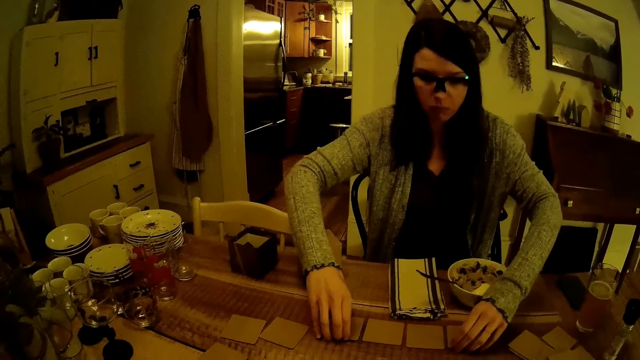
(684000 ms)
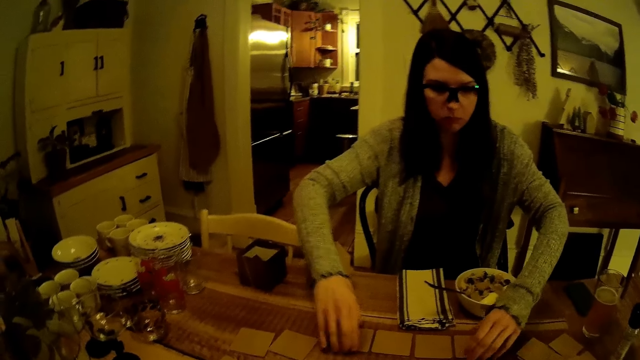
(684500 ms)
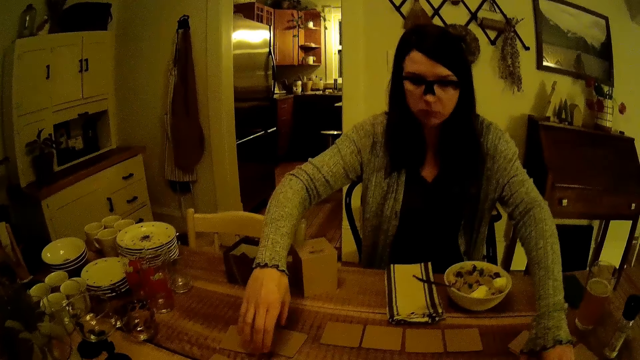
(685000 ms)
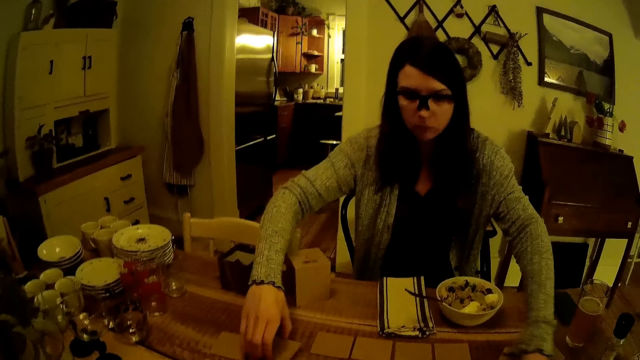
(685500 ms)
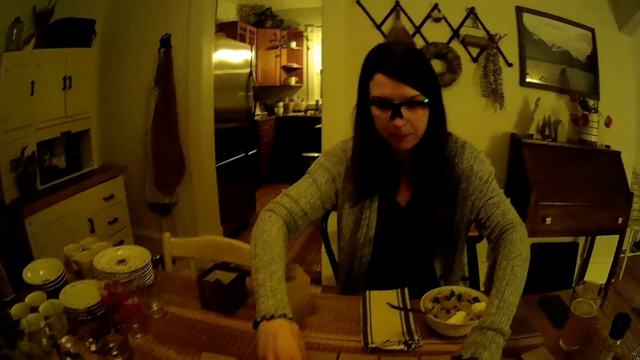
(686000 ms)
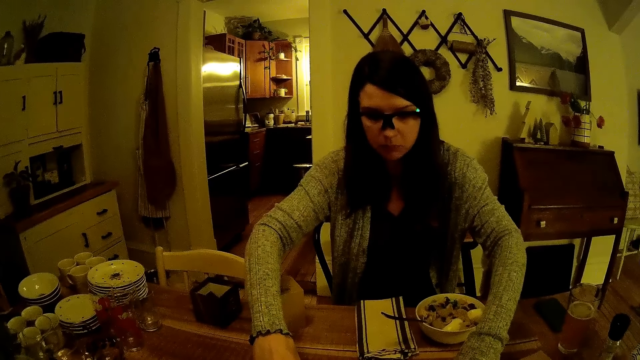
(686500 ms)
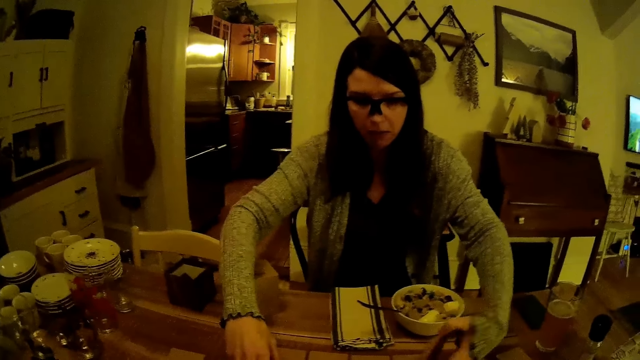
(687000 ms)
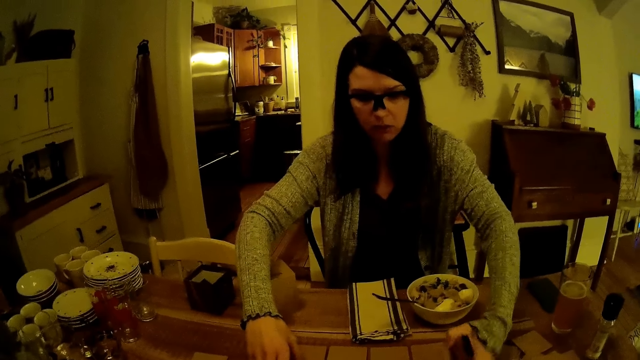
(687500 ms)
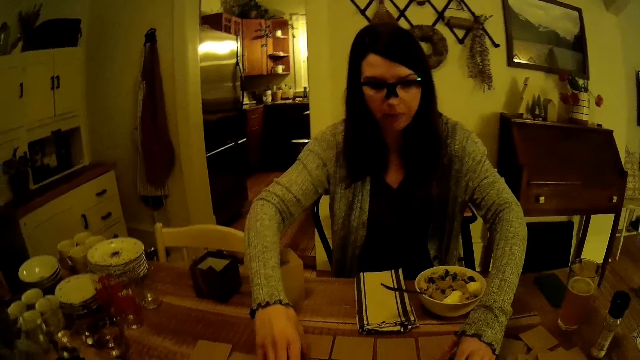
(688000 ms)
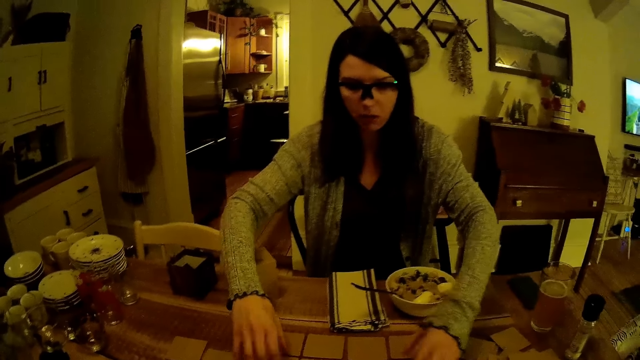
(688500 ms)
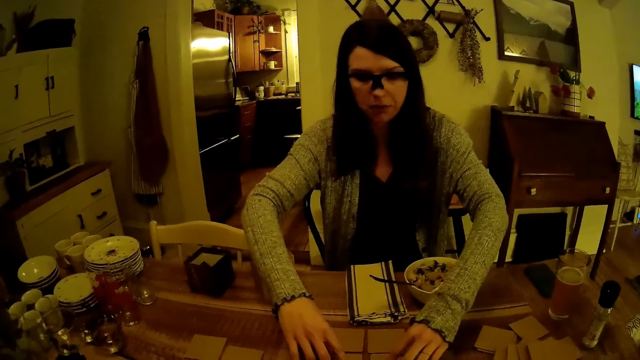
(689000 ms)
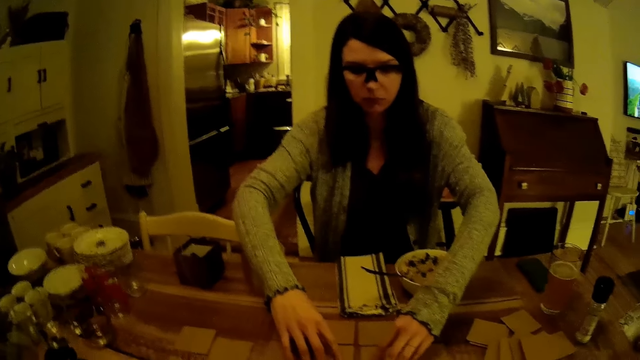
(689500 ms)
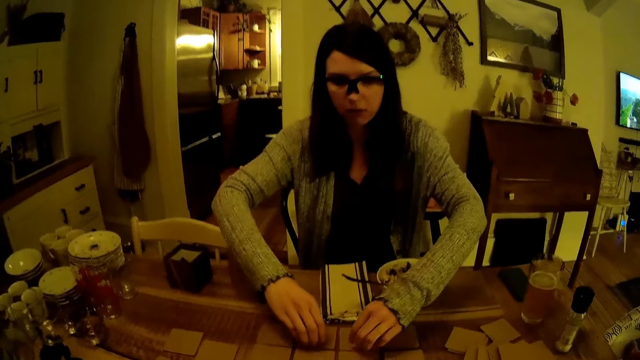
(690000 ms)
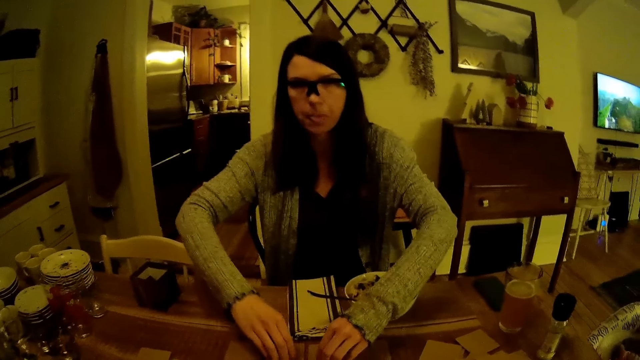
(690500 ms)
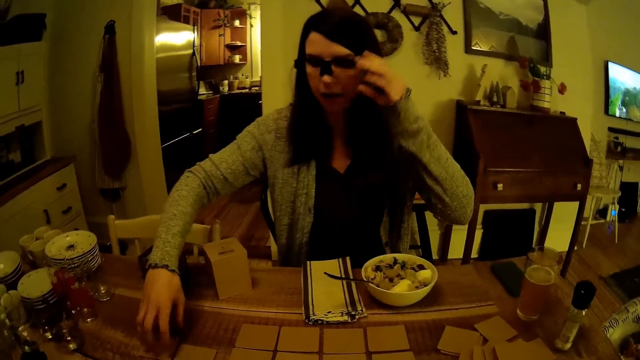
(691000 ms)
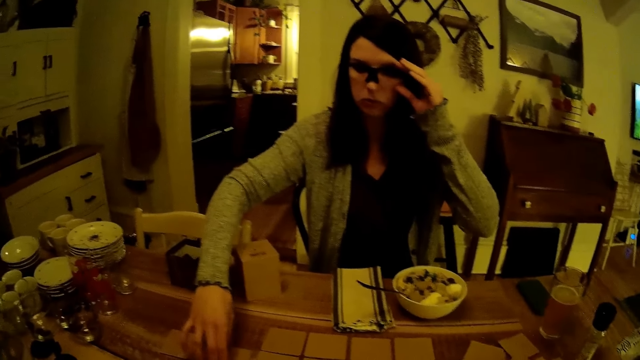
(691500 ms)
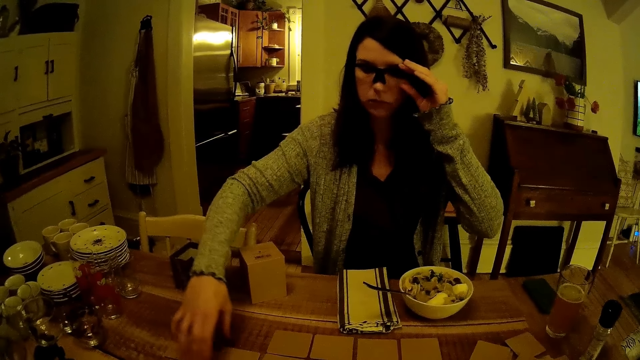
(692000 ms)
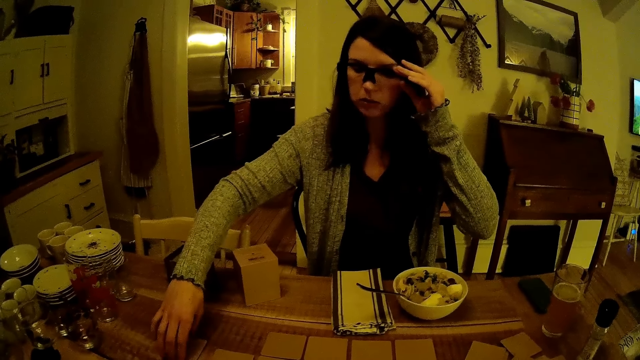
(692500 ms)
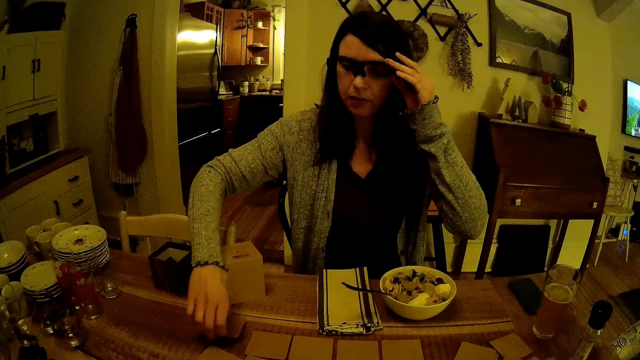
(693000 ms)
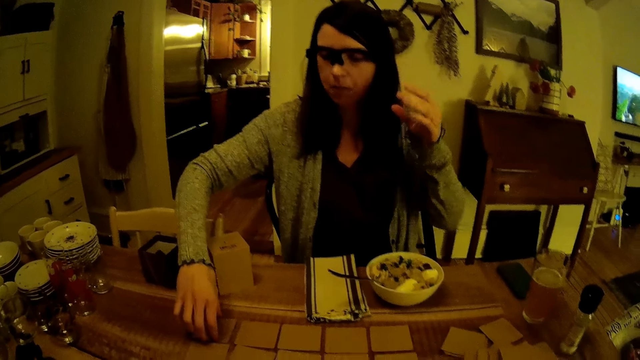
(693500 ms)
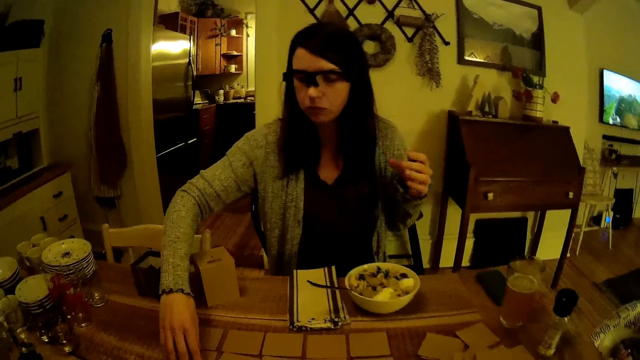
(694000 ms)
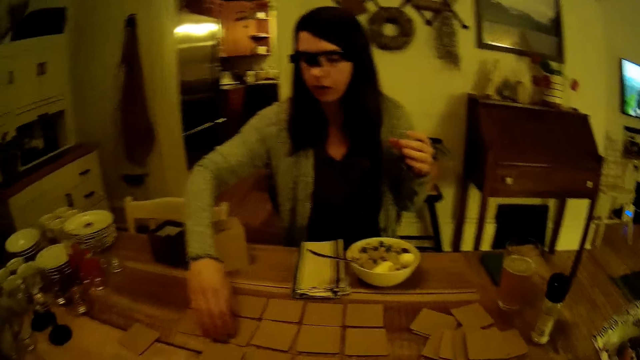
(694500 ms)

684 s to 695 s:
The woman arranges the cards on the table with both hands. The woman holds the glasses with her left hand. The camera wearer converses with the woman. The woman arranges the cards with her right hand.

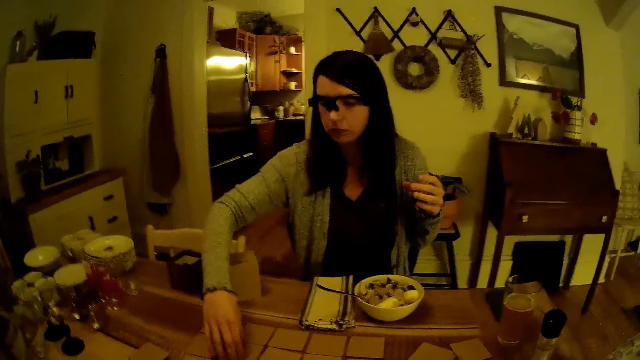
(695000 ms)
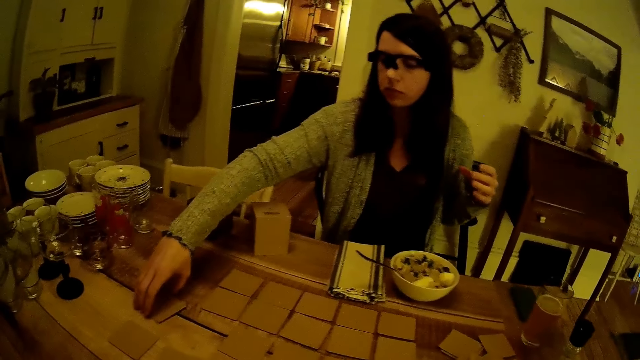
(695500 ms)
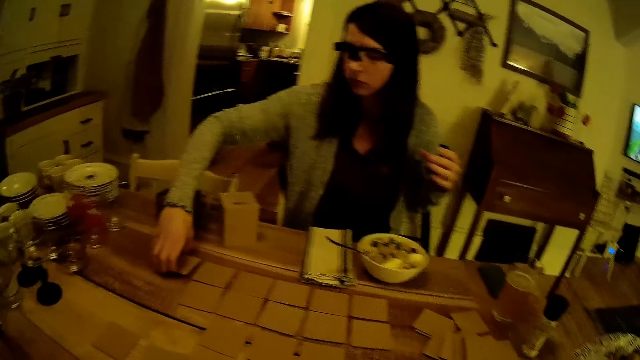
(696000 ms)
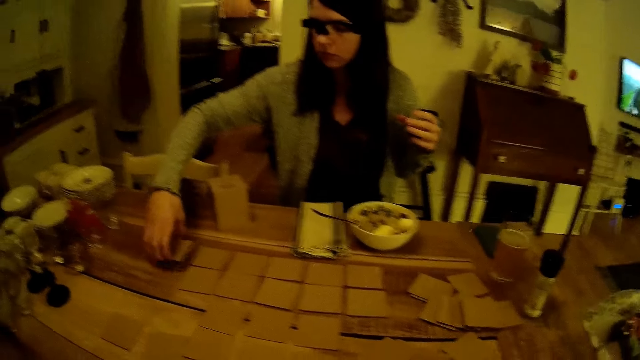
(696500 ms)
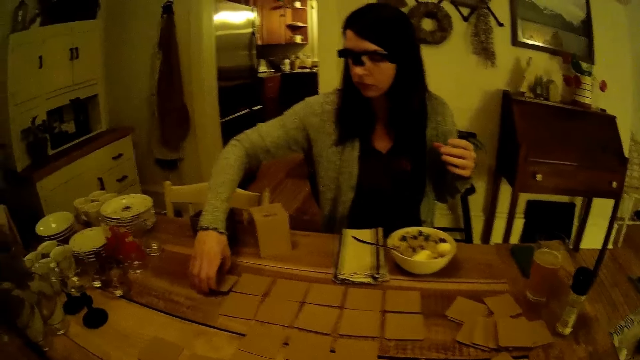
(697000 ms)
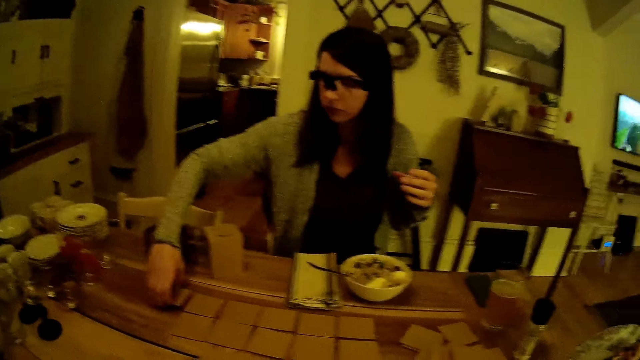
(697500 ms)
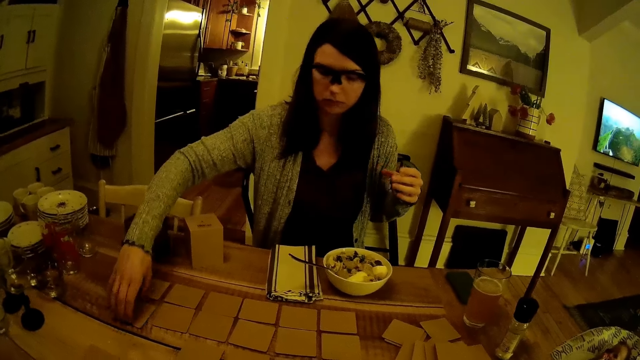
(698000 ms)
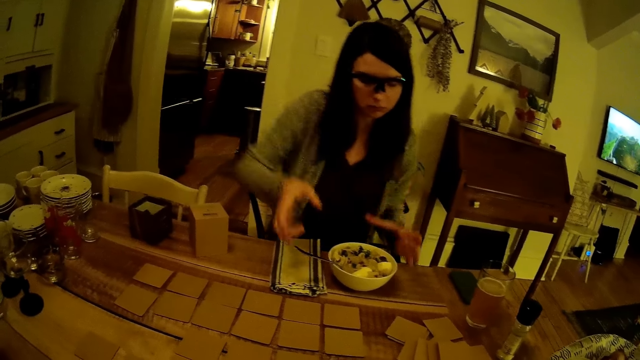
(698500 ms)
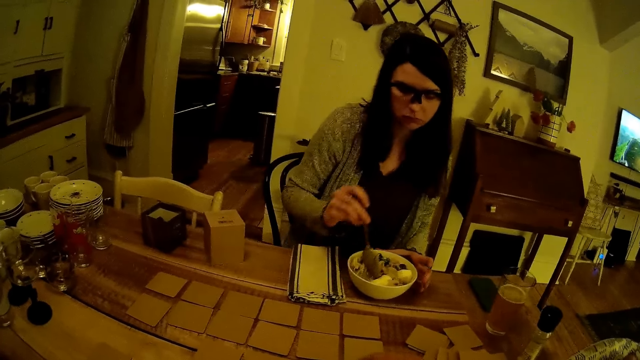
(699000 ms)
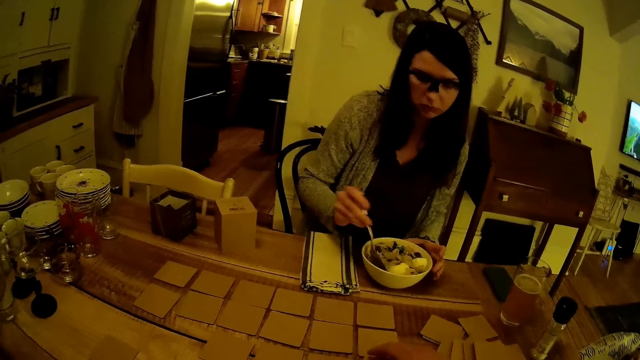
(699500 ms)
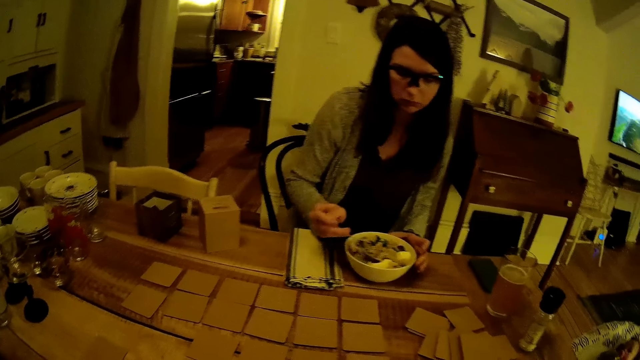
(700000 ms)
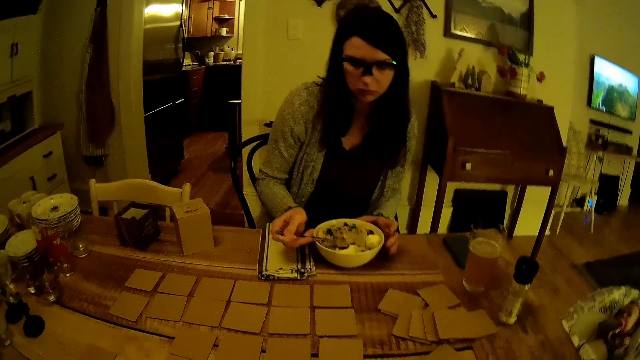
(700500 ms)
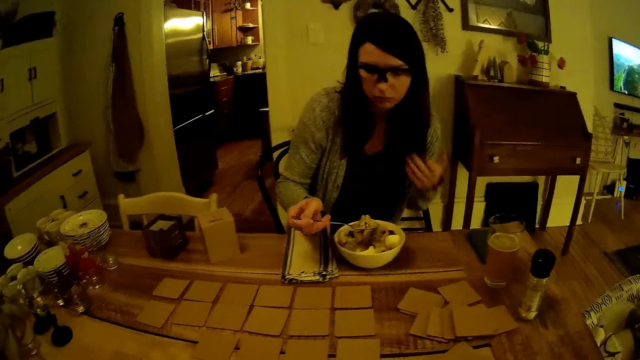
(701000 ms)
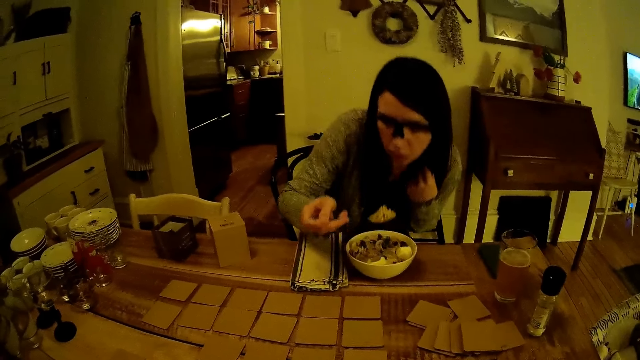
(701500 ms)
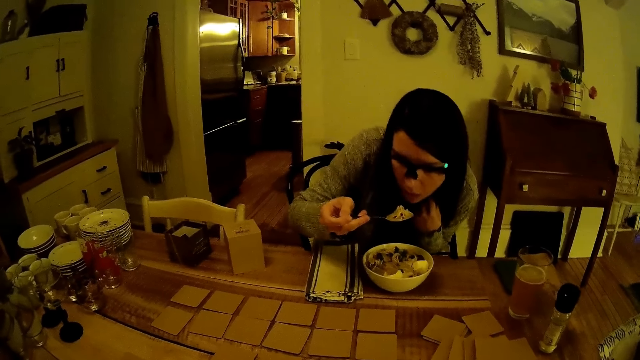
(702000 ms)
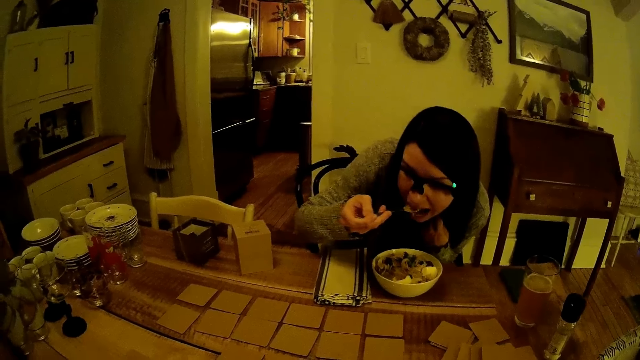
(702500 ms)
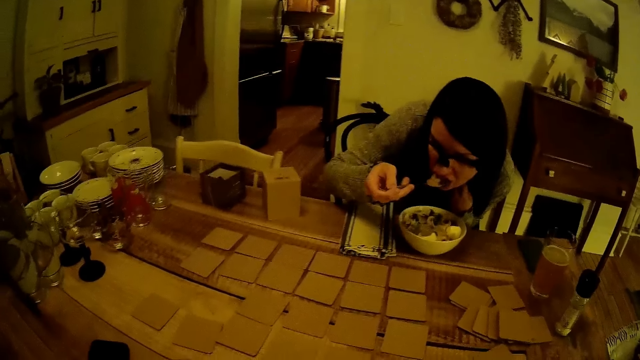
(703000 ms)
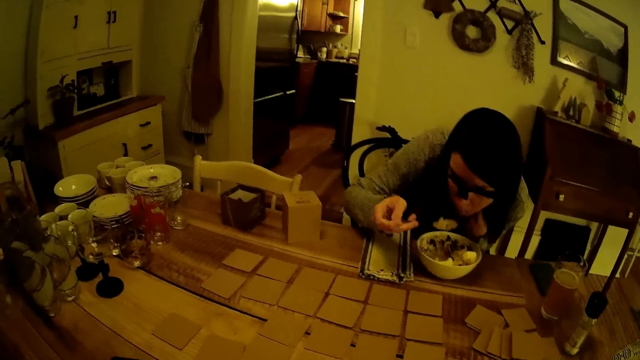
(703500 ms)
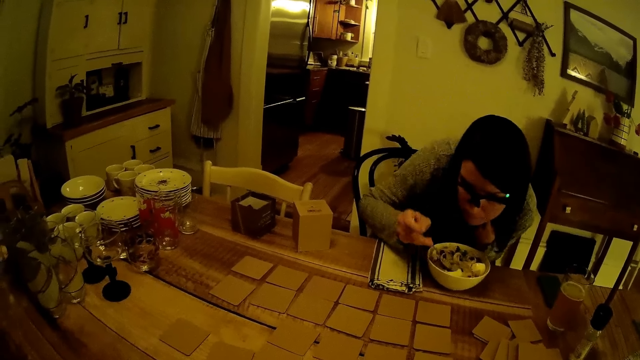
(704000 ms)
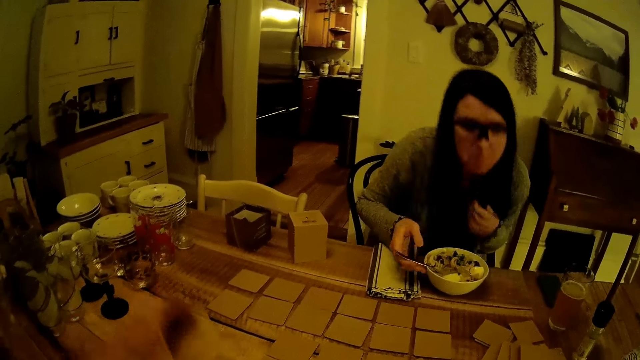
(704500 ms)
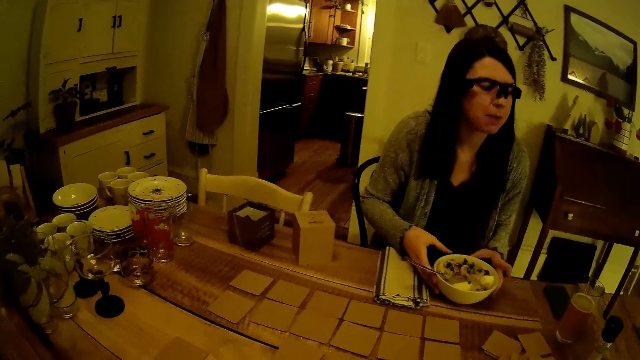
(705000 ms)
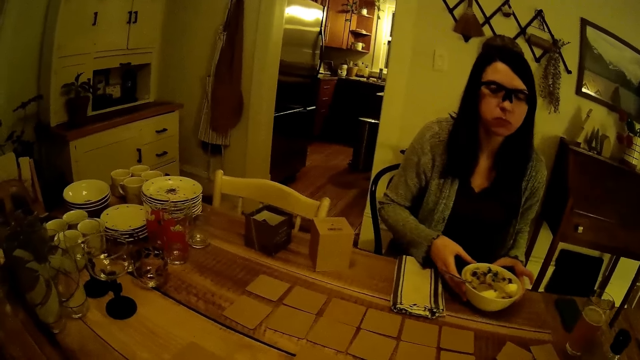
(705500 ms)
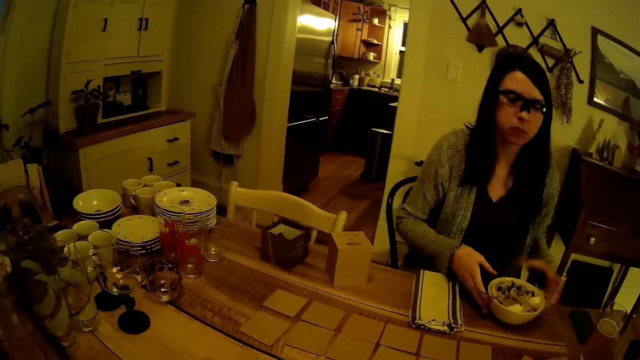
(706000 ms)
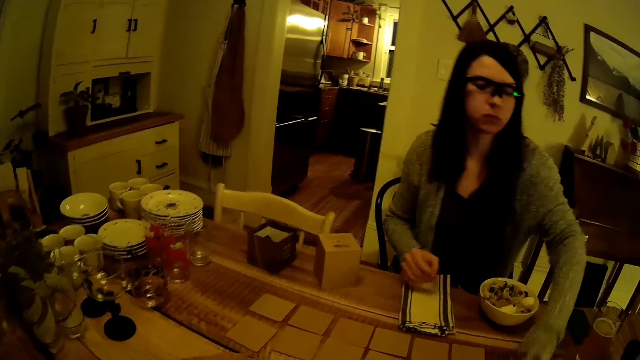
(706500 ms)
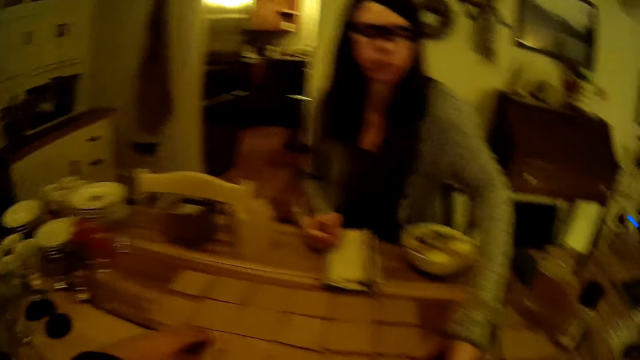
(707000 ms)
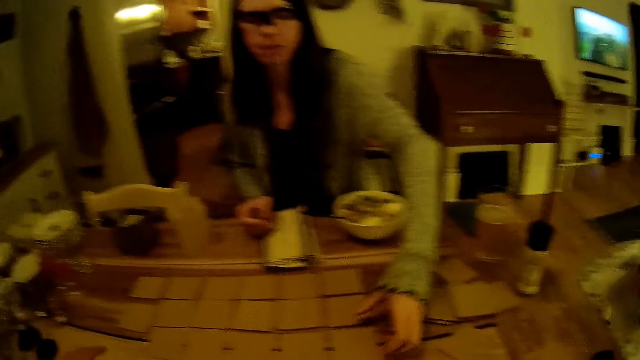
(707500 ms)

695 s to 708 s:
The woman arranges the cards. The woman picks up the spoon with her right hand, scoops the food and grabs her hair. The woman eats the ramen with the spoon in her right hand and drops the spoon in the plate with her right hand. The camera wearer puts a card on the table. The woman moves the plate across the table with both hands. The camera wearer converses with the woman. The woman drags a card on the table.
